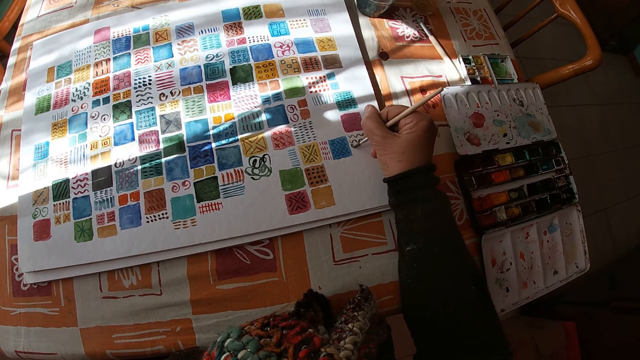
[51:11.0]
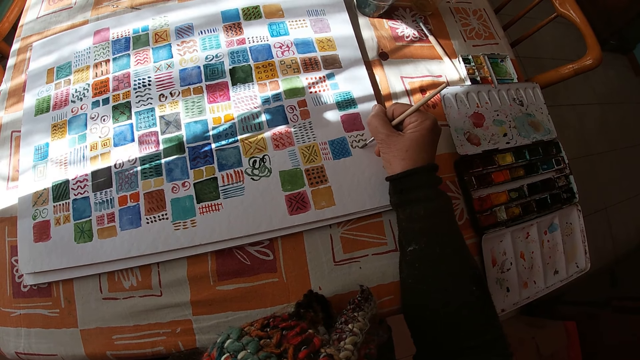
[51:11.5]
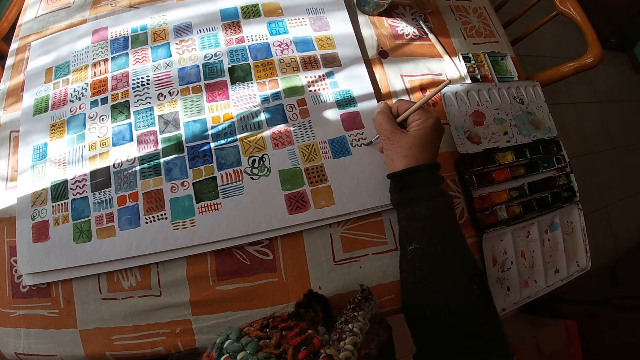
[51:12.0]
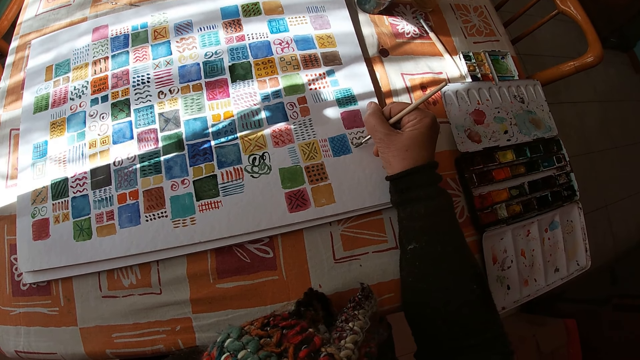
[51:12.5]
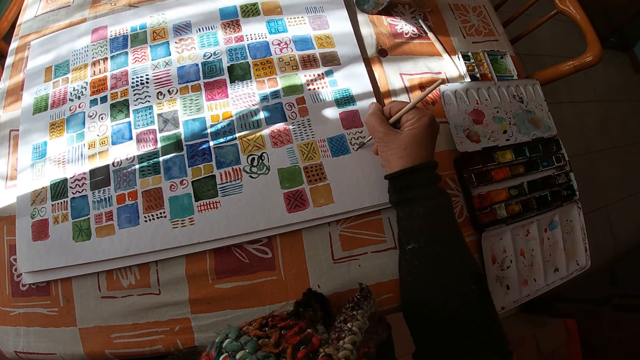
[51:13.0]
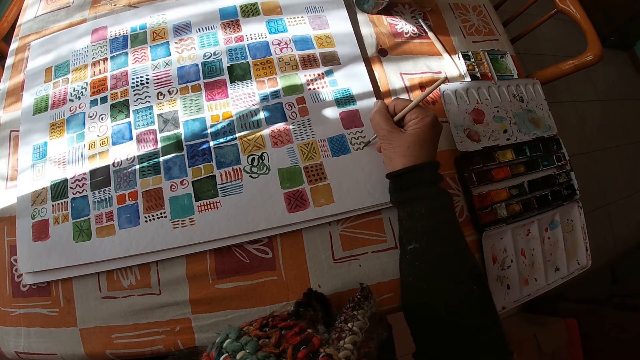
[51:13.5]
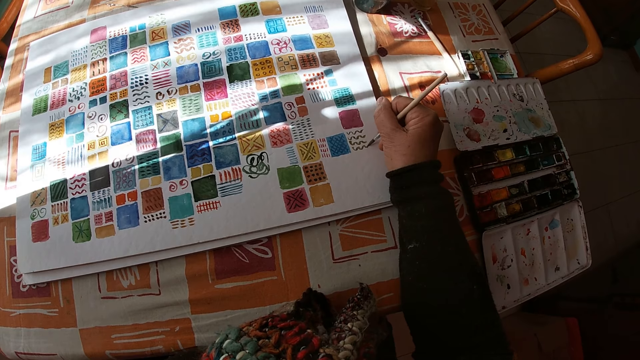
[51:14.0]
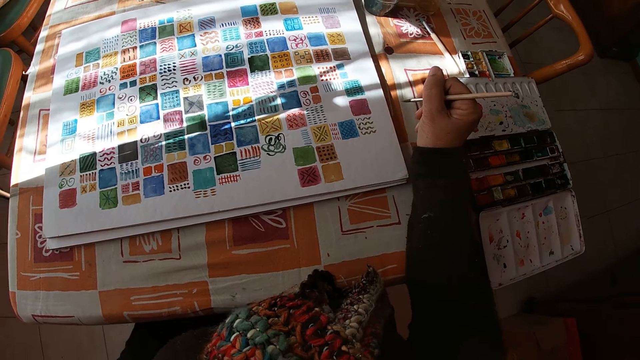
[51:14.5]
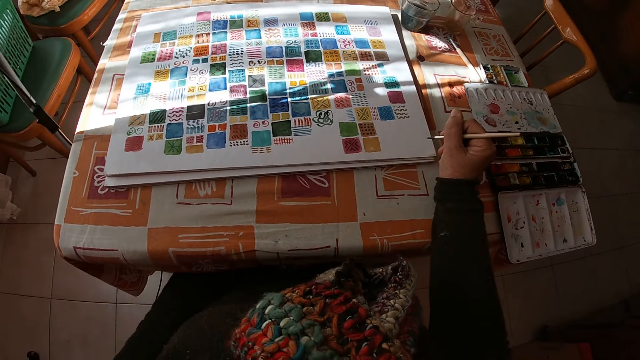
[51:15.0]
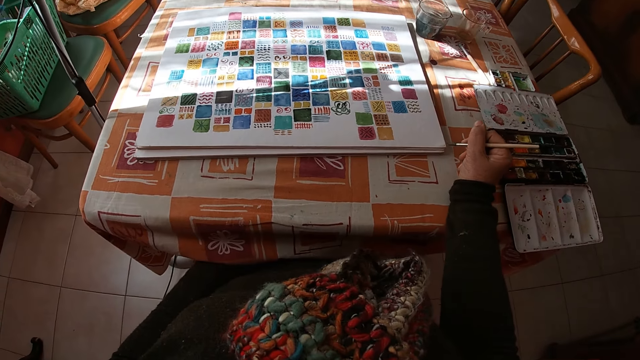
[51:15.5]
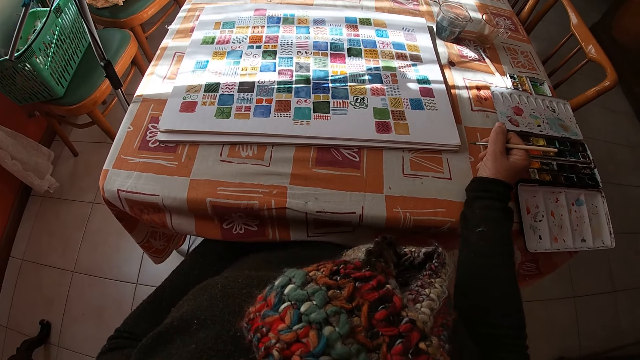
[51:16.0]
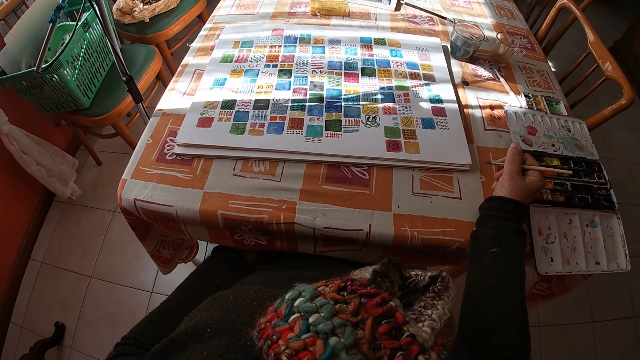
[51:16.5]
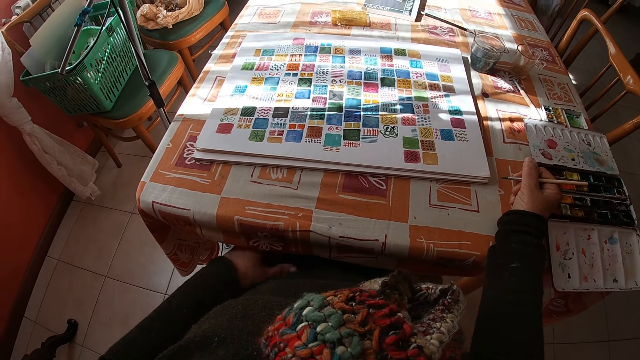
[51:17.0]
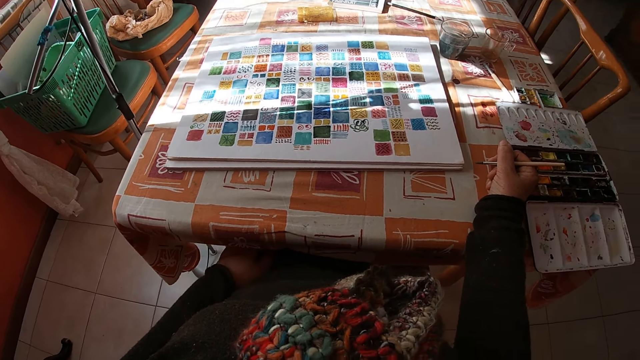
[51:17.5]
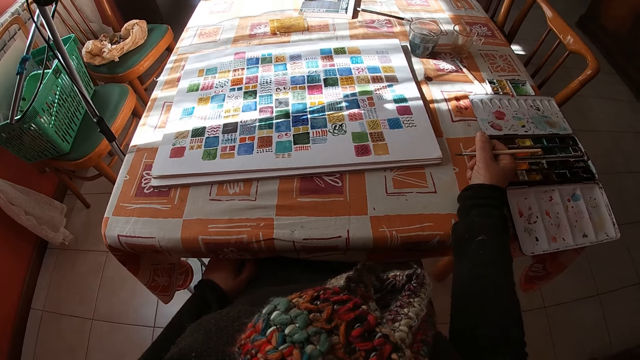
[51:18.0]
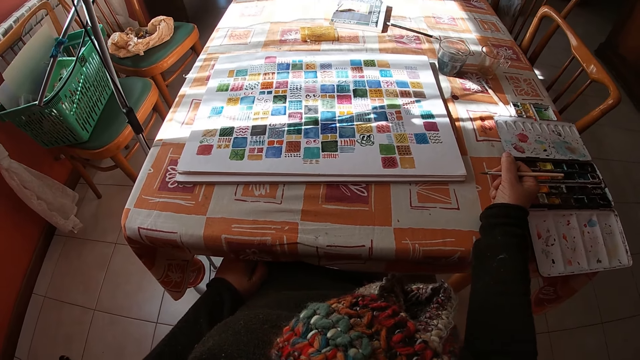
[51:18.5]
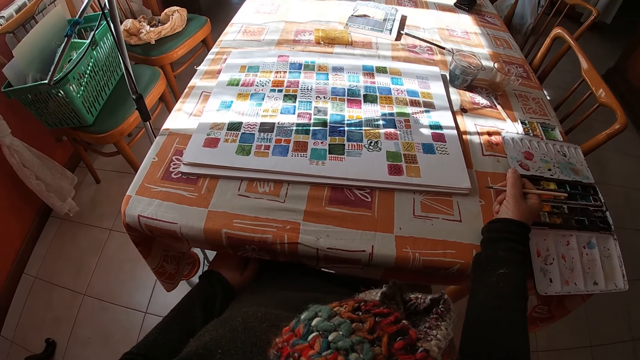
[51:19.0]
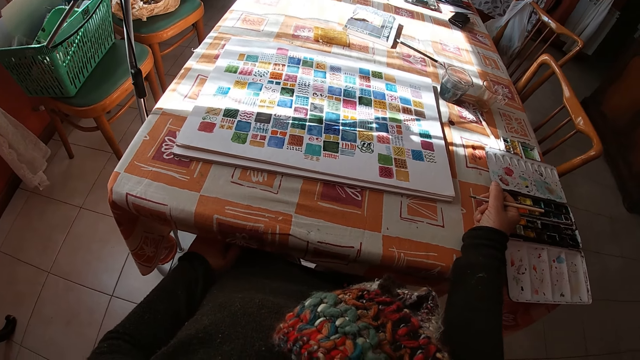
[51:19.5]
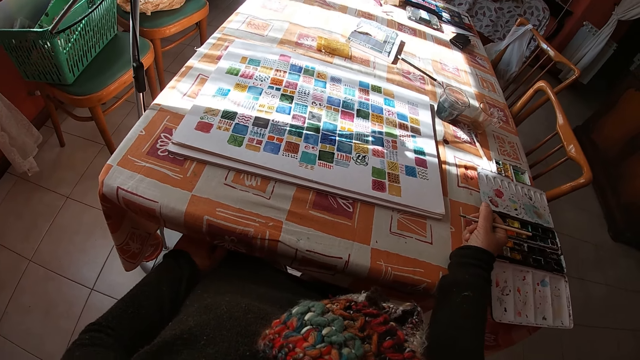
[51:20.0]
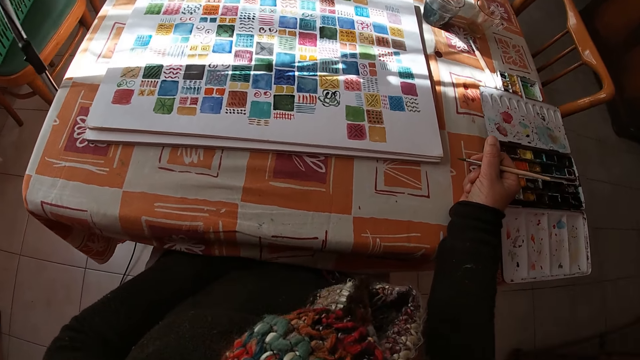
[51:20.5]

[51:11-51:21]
The camera wearer holds the paintbrush. She places her right hand on the table. She looks at the drawing.

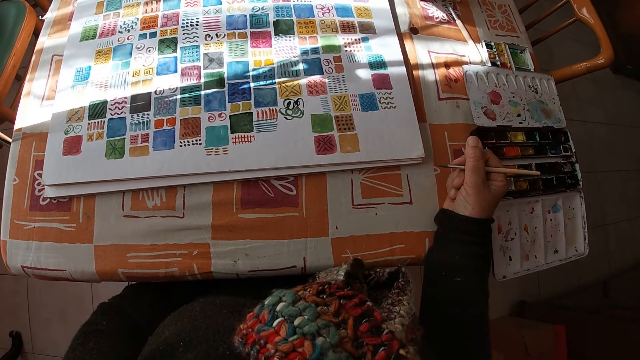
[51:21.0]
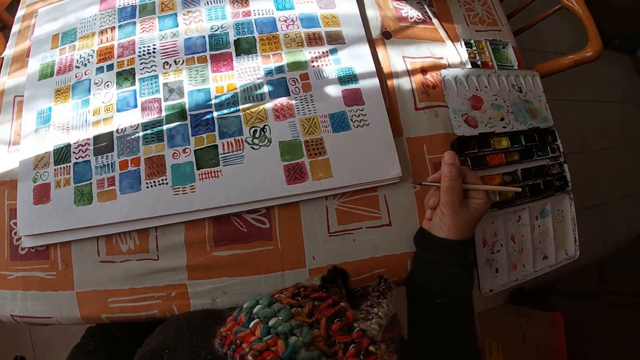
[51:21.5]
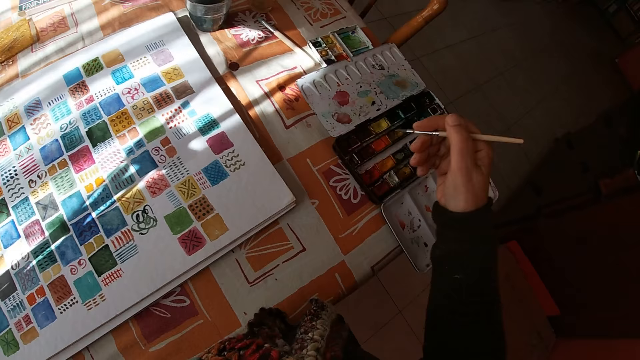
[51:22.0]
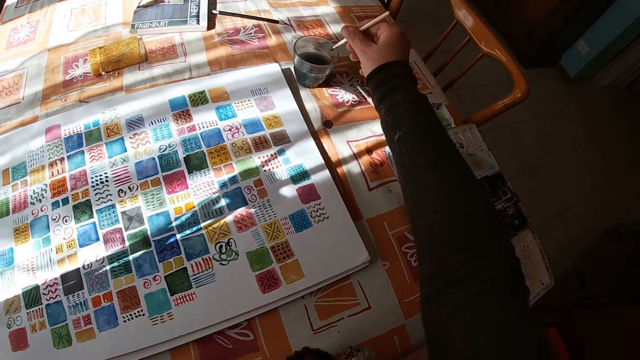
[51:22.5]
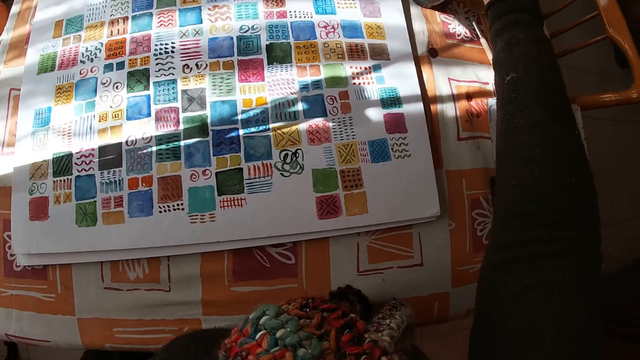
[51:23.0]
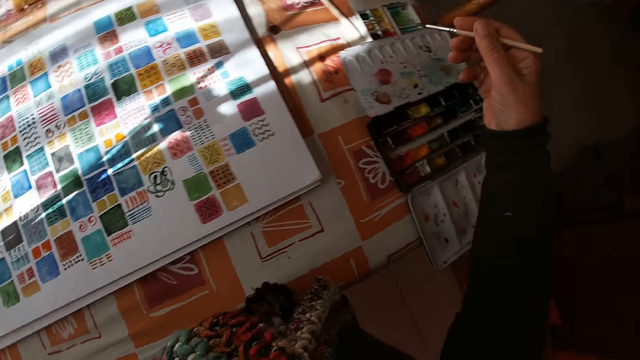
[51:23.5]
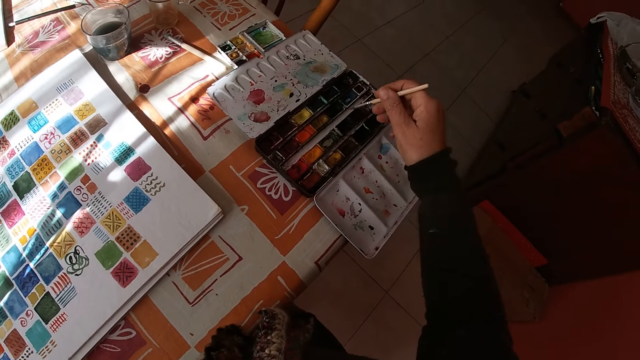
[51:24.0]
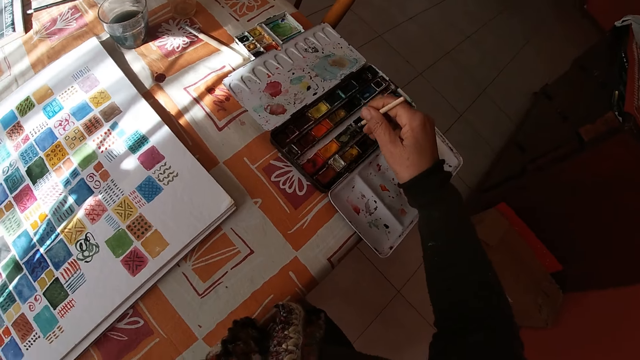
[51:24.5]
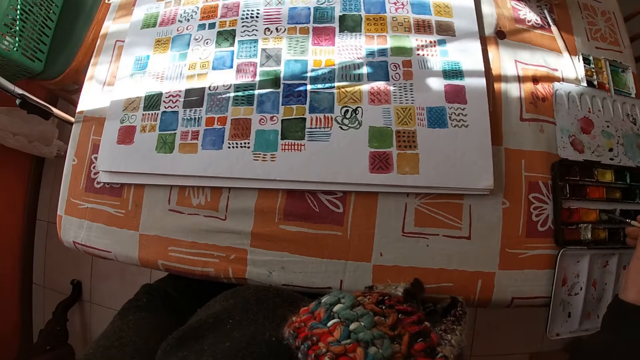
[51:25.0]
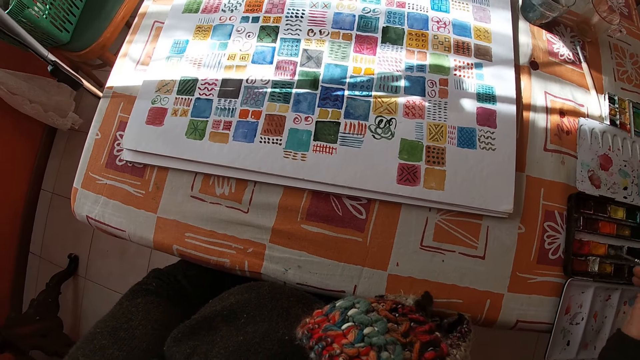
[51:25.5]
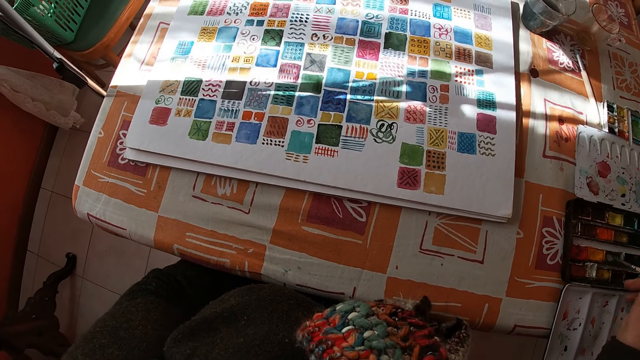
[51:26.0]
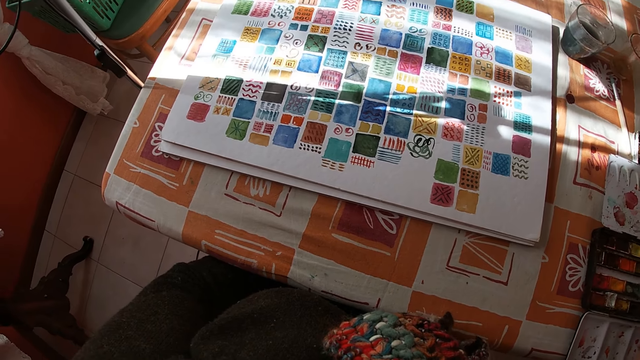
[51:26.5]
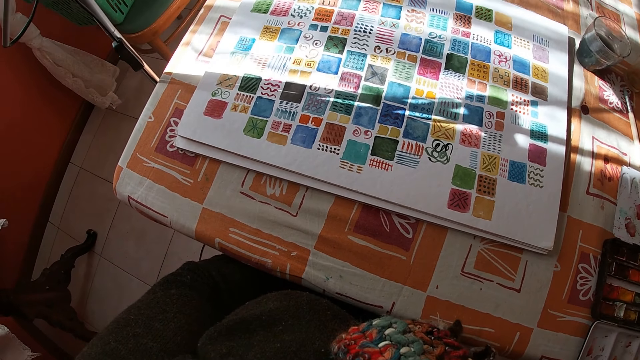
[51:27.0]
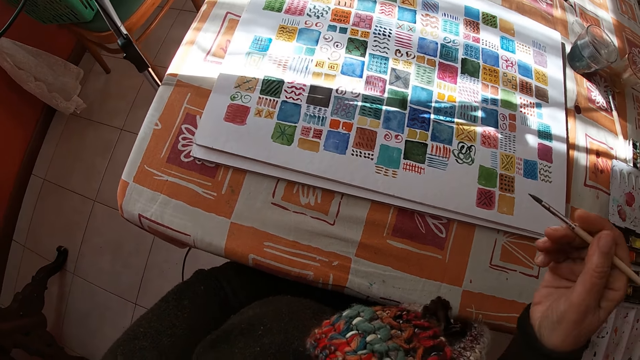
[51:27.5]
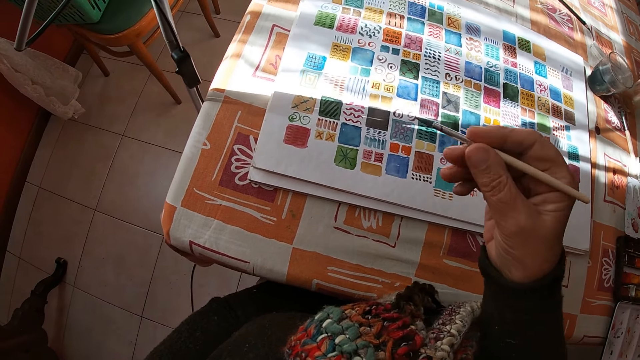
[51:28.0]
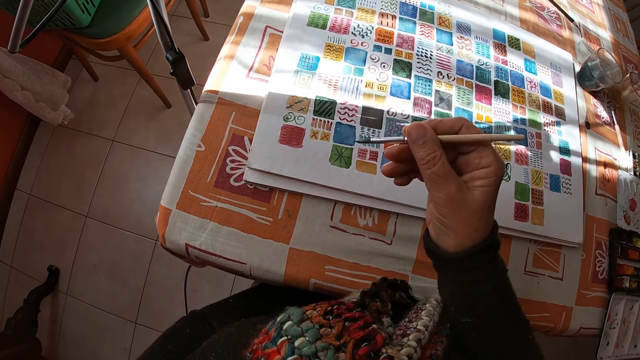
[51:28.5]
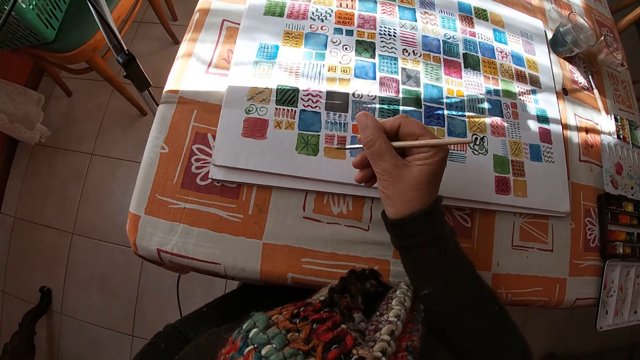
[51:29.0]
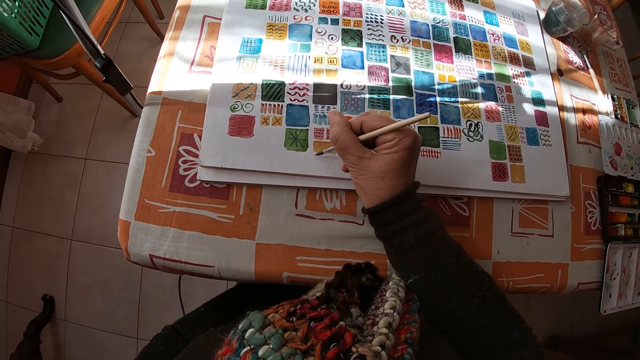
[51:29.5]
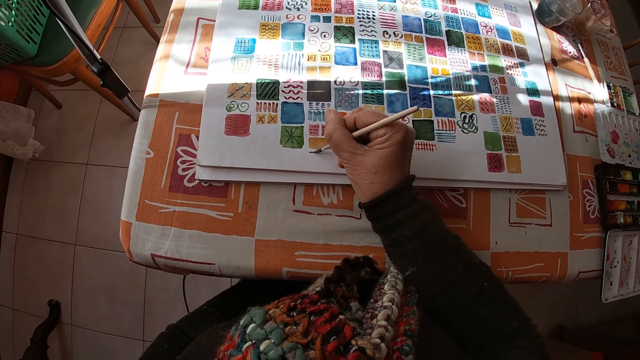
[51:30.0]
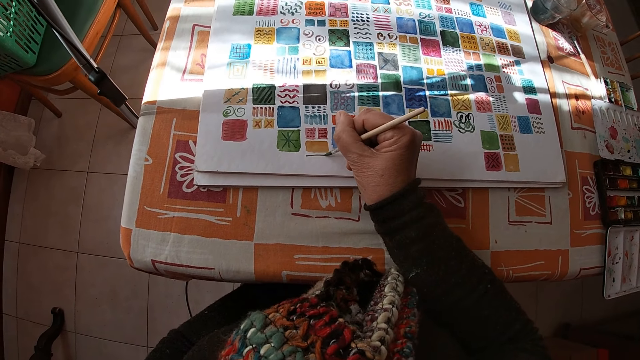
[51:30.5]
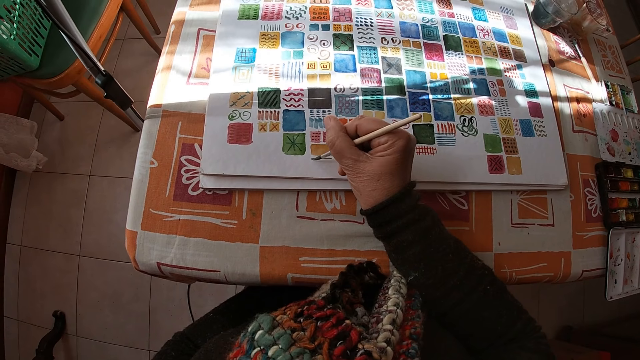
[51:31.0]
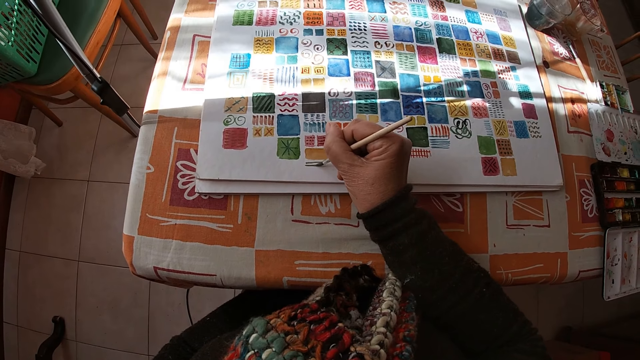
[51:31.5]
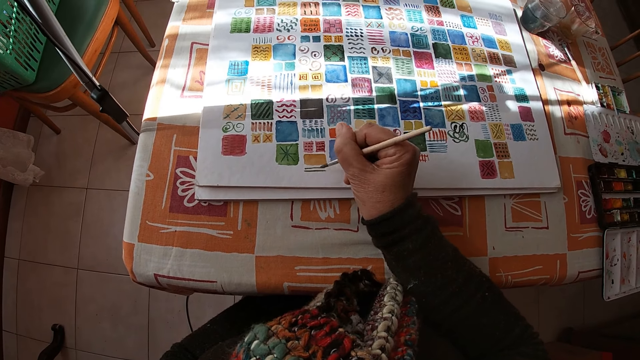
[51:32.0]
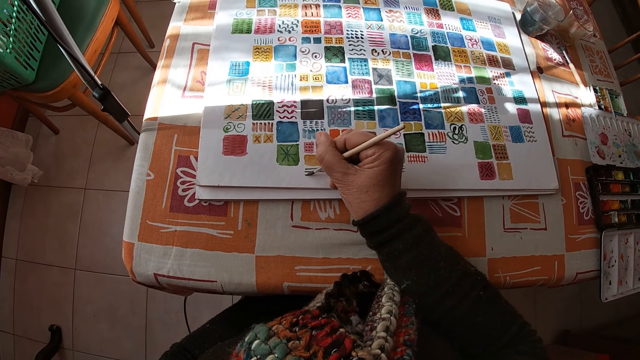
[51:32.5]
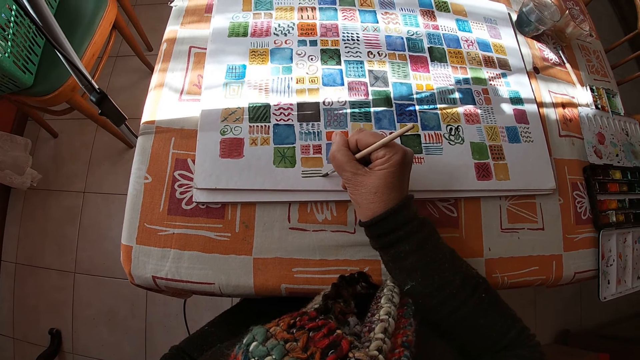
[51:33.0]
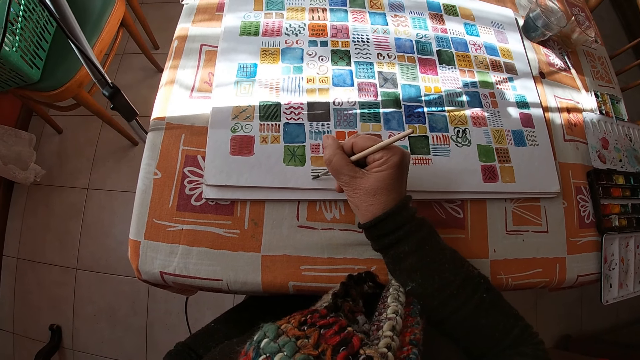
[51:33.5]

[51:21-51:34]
The camera wearer rinses the paint brush in her right hand in the bowl of water on the table. She dips the paint brush in her right hand into the color palette on the table. She looks at the drawing. She holds the paintbrush. She paints on the canvas pad on the table with the paint brush in her right hand.
